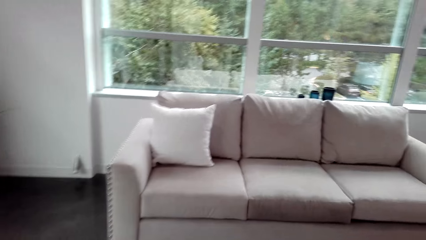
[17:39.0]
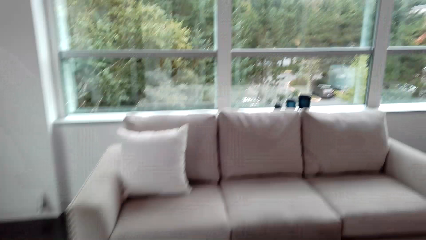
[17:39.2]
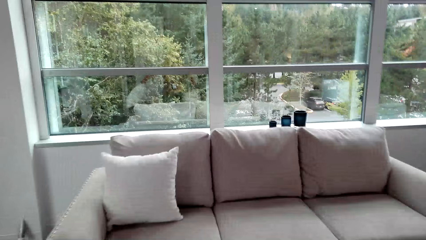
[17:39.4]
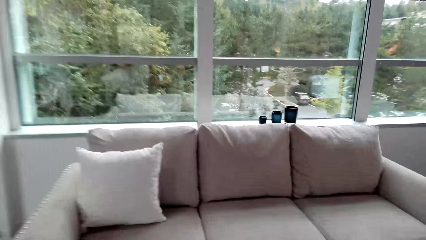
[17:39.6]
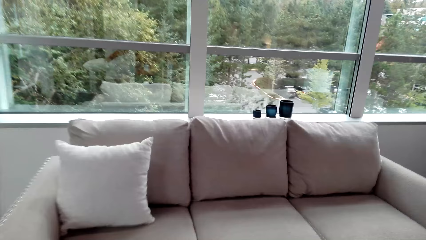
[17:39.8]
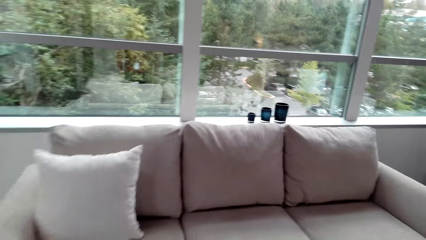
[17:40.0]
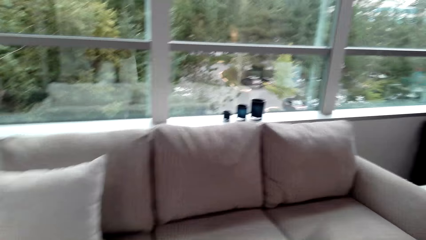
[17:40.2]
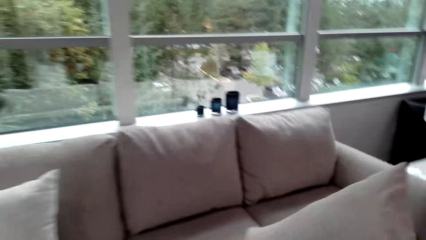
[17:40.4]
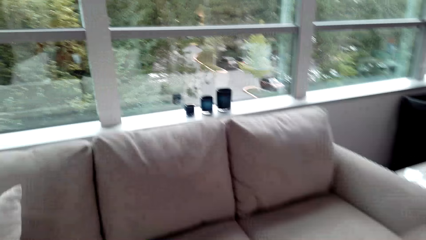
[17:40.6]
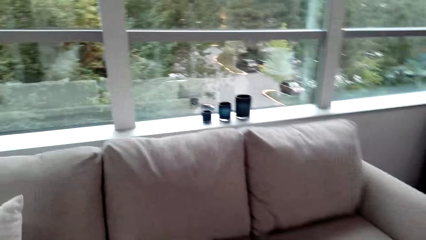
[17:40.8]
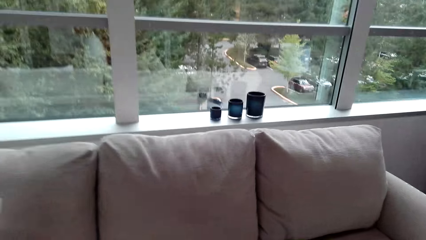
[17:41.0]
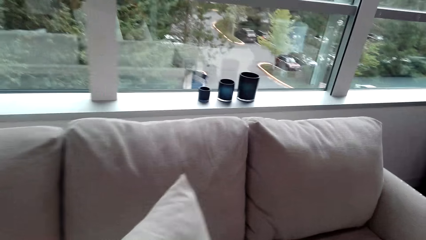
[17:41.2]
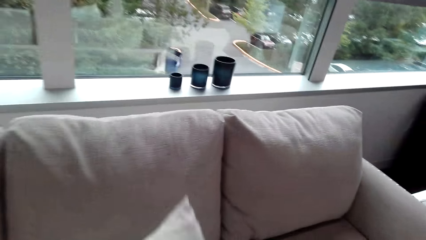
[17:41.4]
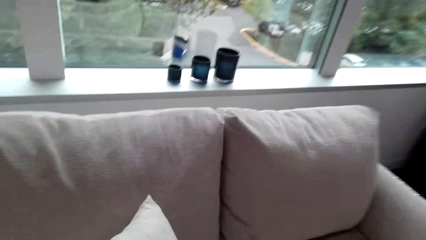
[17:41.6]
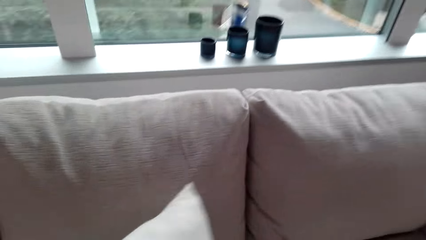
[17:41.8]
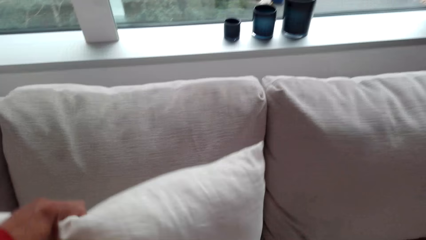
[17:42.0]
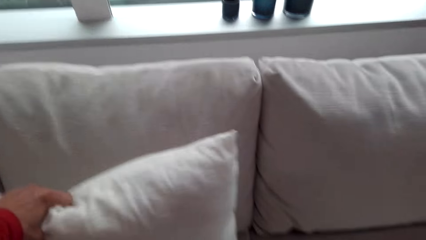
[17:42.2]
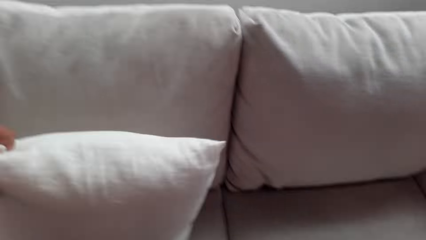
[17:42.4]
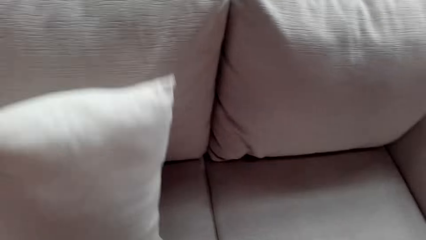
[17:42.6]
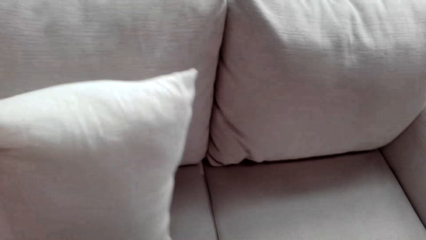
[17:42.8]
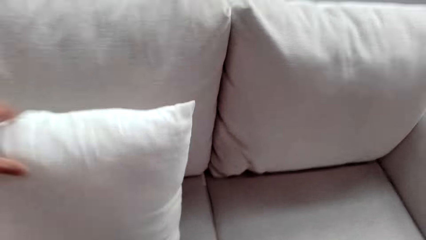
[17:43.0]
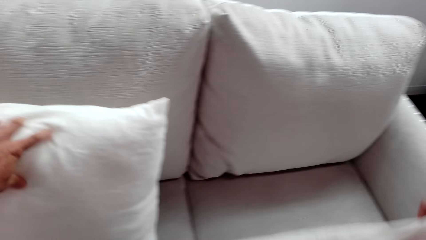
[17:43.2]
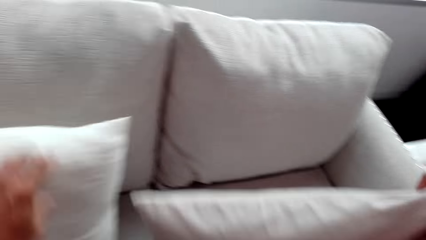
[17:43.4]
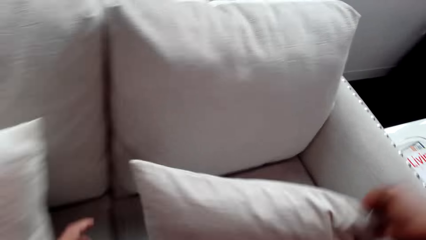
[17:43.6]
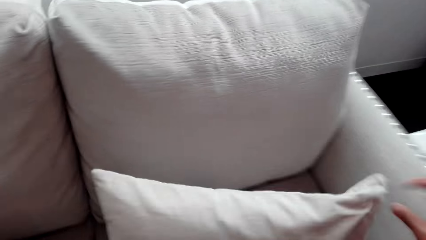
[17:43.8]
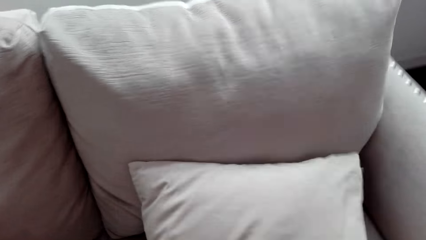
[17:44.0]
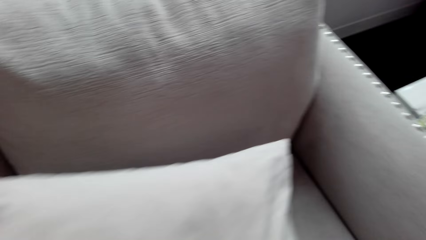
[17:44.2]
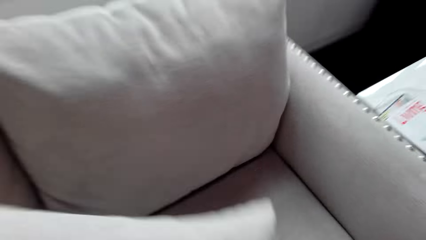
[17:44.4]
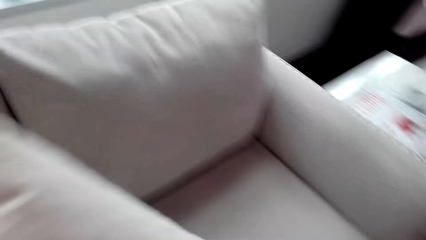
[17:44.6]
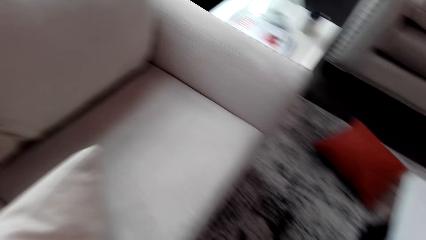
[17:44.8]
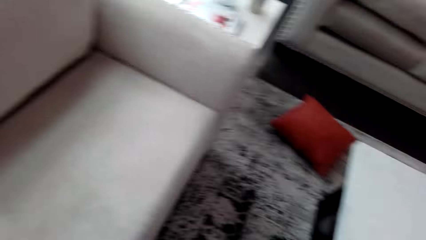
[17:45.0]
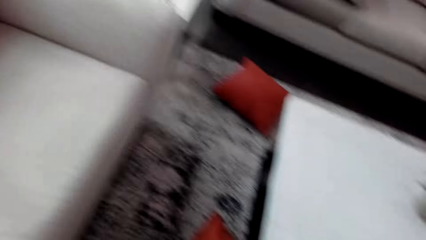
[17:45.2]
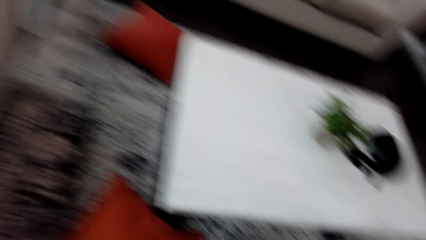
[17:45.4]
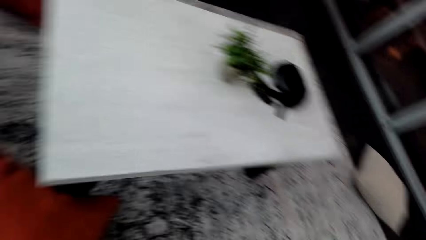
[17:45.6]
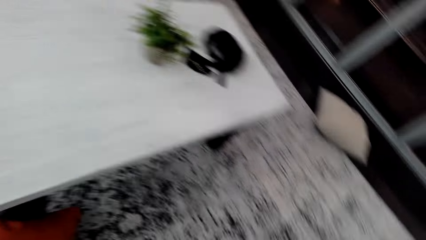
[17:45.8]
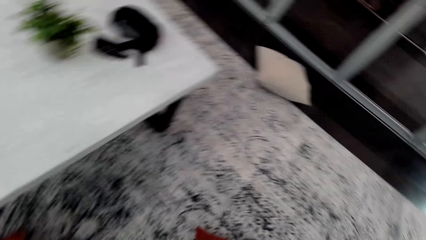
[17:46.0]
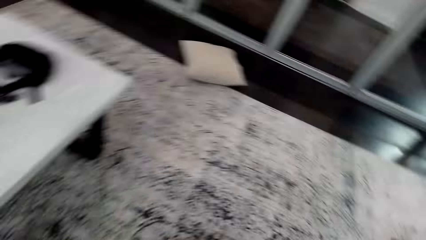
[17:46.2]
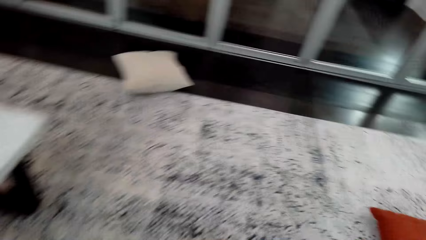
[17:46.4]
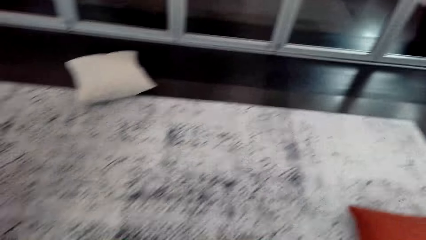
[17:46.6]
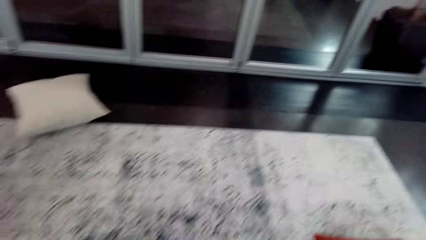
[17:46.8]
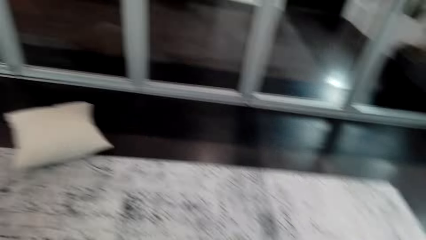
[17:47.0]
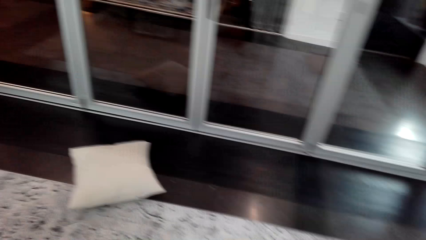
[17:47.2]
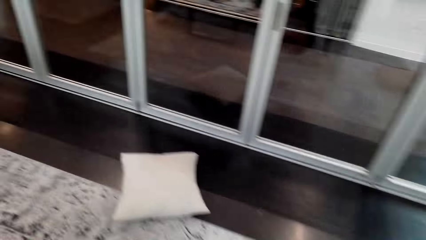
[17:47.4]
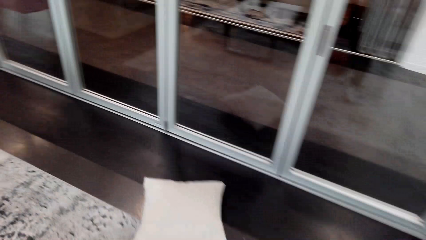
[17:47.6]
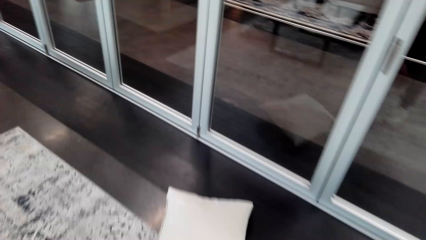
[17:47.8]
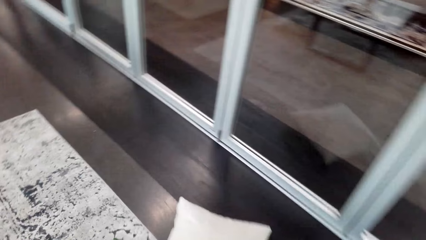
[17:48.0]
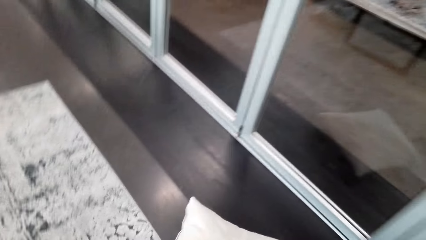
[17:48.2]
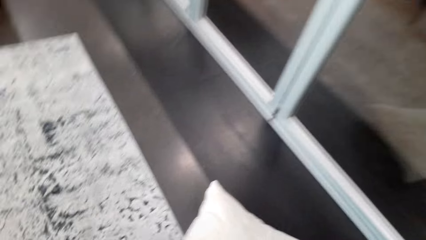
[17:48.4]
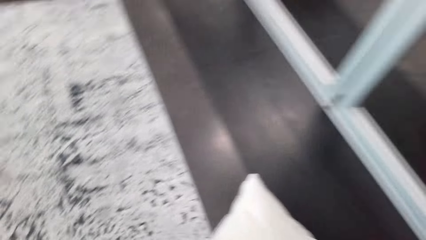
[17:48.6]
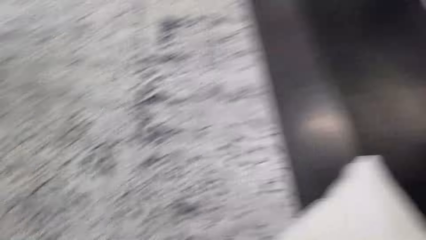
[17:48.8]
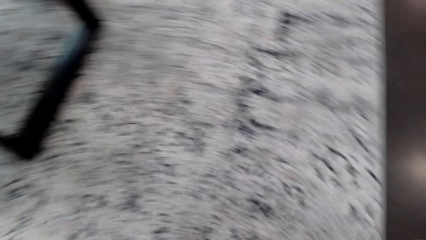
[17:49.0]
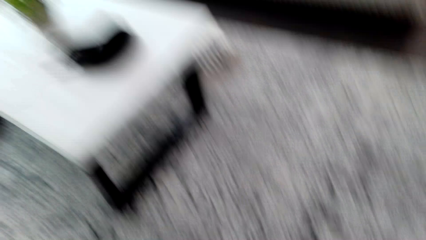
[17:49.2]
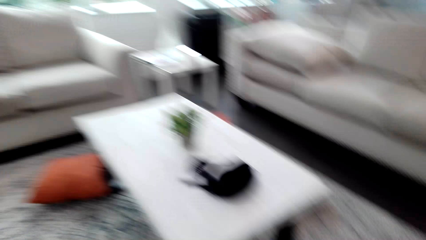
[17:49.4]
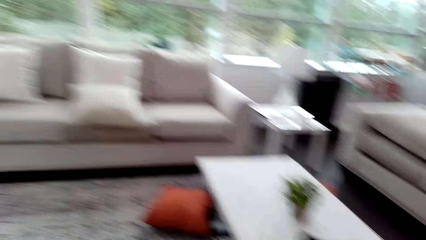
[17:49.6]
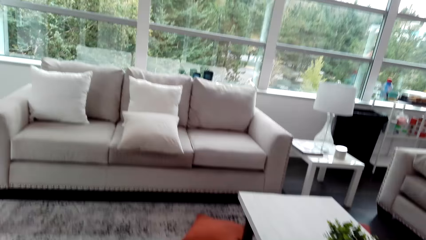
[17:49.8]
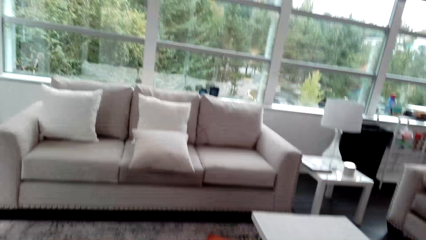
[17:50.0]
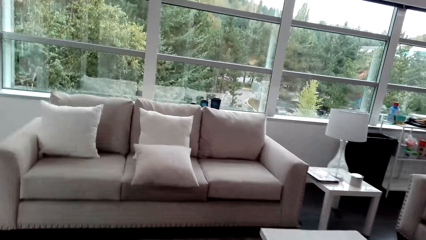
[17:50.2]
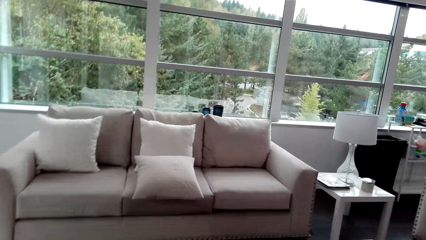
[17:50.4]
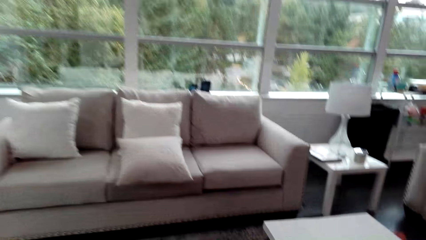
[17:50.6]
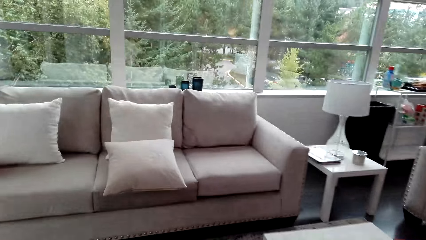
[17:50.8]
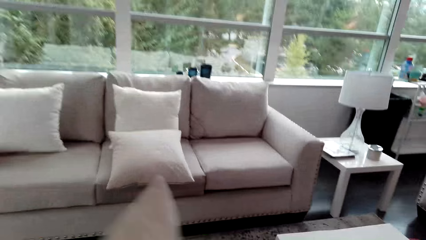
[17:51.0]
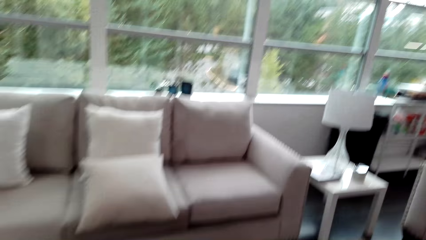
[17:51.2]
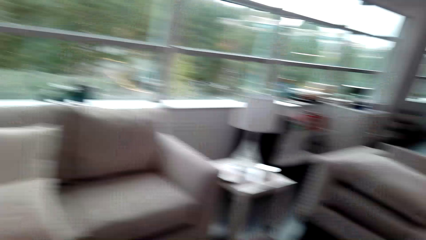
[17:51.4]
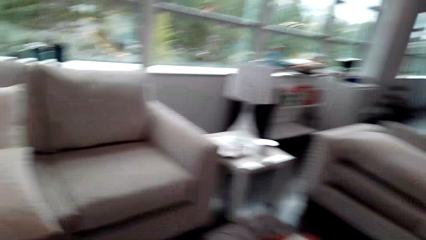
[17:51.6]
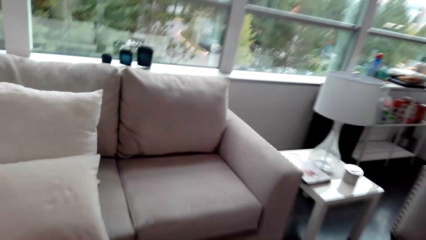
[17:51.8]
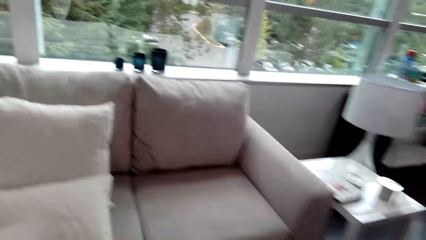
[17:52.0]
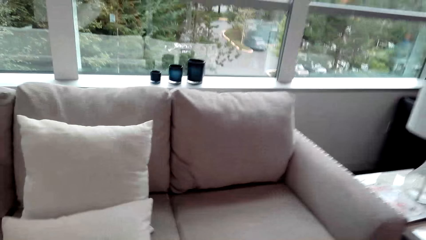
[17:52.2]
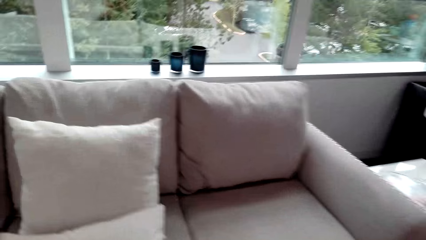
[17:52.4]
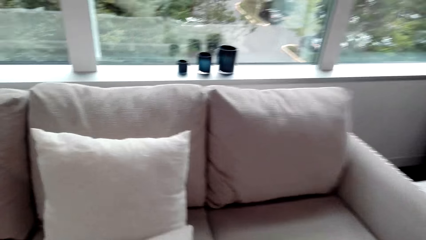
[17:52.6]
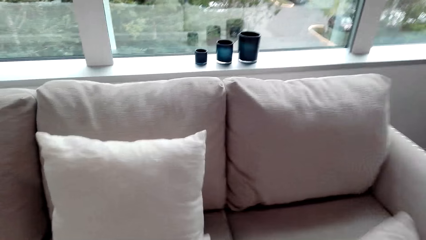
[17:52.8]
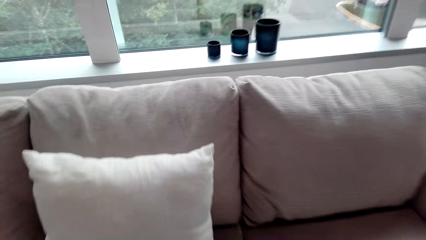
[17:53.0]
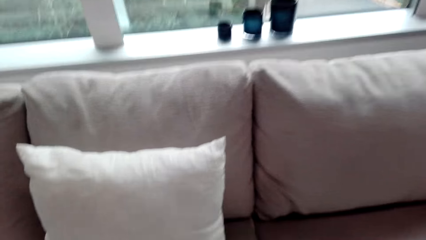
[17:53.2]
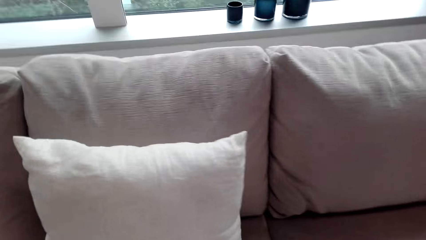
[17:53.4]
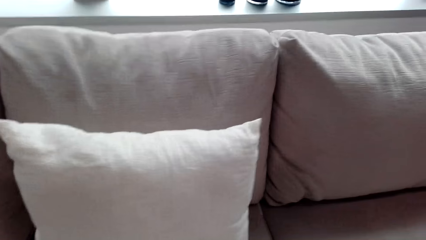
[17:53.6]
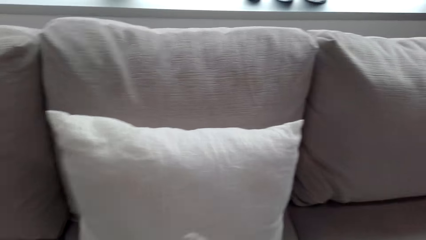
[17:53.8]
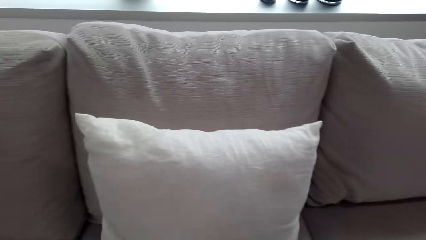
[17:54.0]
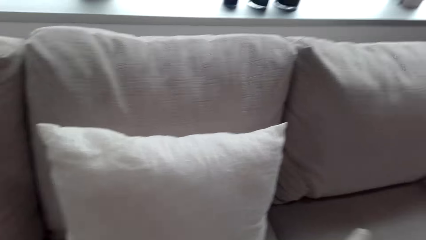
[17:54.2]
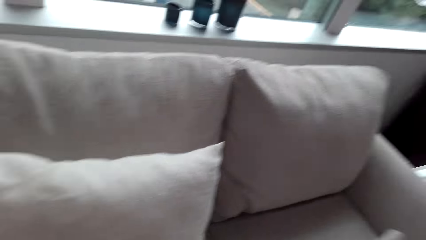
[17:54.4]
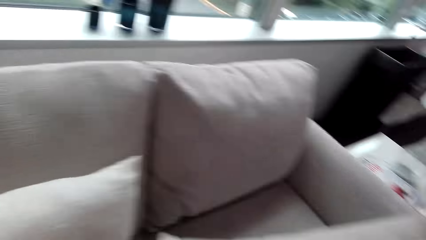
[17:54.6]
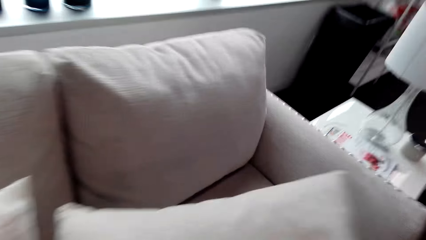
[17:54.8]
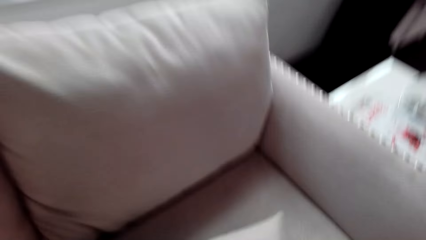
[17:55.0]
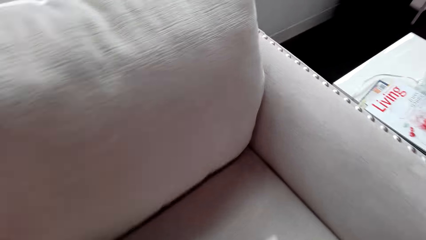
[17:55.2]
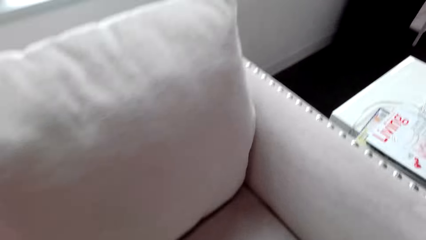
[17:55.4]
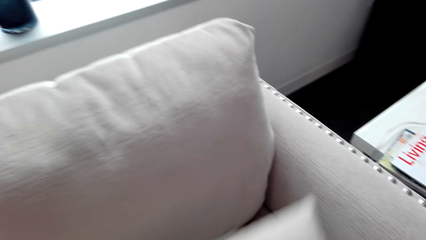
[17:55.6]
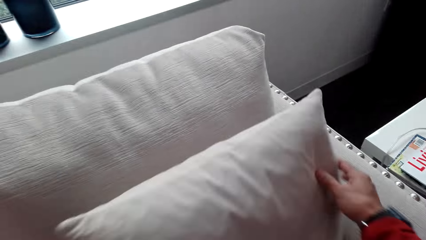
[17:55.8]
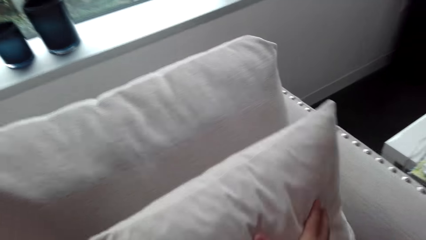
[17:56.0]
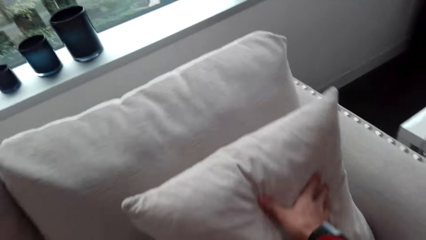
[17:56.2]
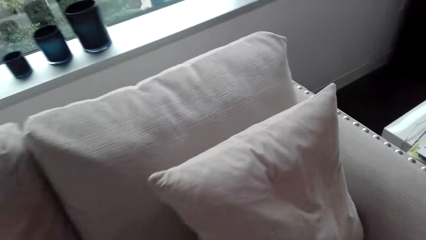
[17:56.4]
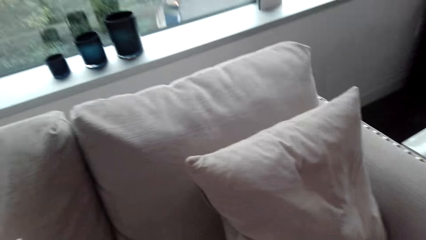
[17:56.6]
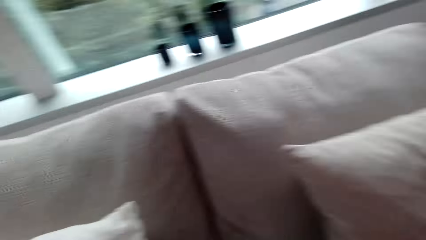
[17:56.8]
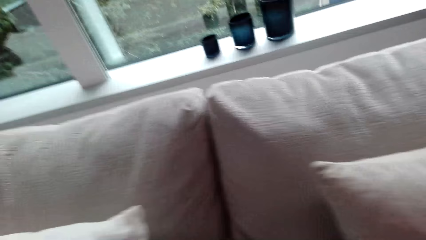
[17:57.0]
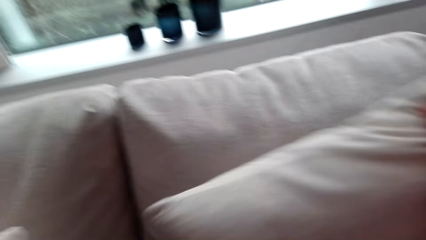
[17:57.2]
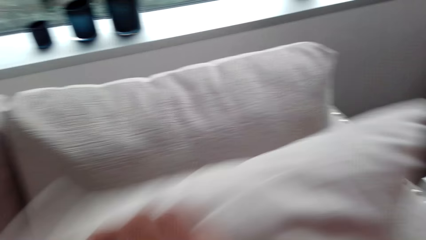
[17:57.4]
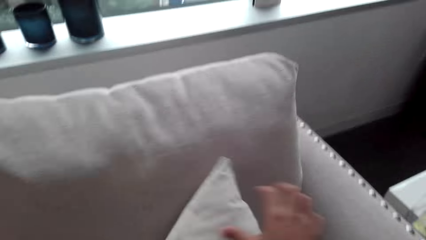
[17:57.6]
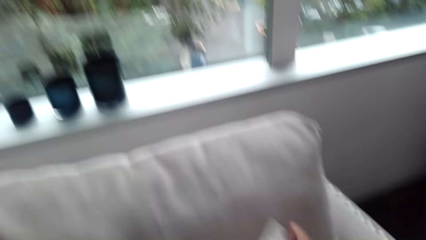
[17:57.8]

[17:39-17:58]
The camera wearer takes a pillow. They walk round the room. They return the pillow to a sofa set.
